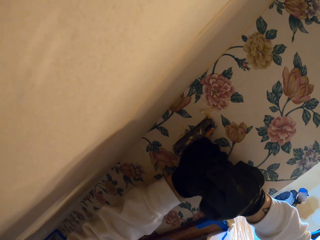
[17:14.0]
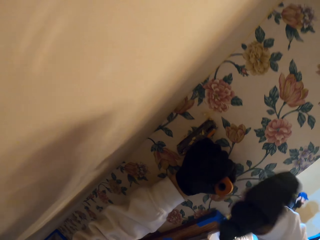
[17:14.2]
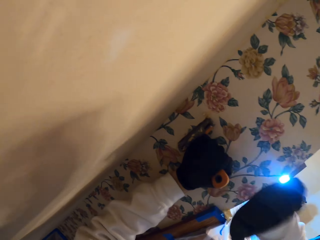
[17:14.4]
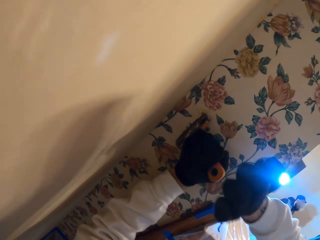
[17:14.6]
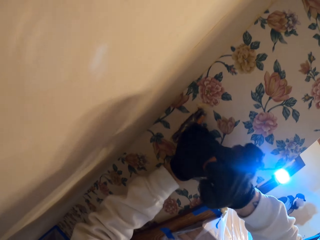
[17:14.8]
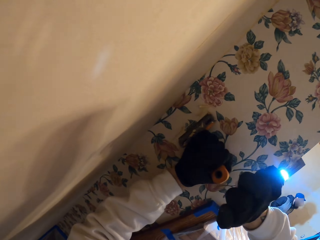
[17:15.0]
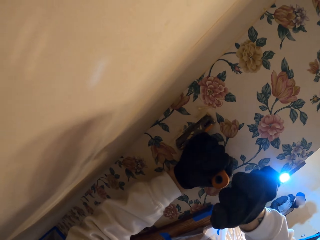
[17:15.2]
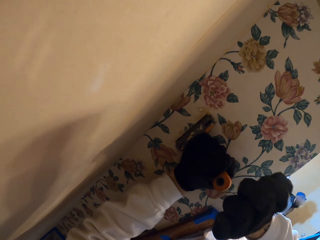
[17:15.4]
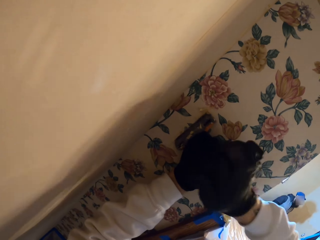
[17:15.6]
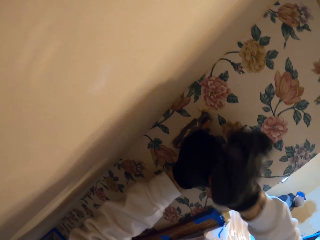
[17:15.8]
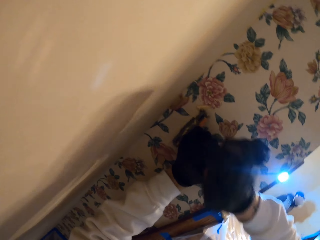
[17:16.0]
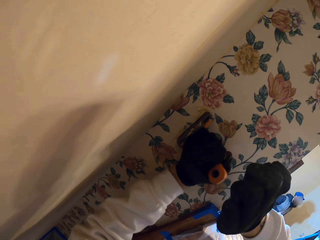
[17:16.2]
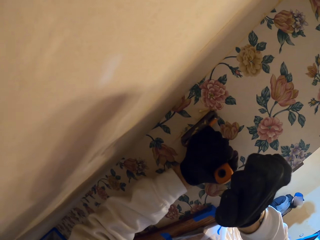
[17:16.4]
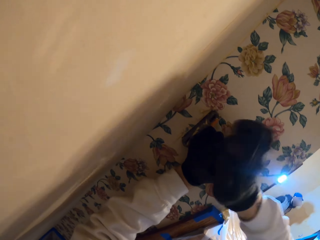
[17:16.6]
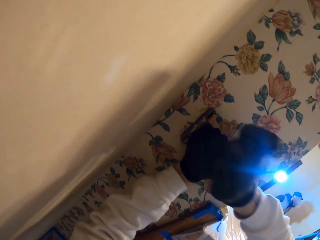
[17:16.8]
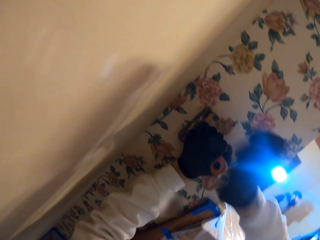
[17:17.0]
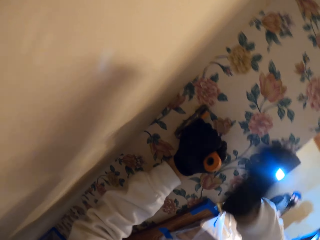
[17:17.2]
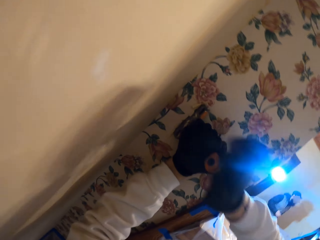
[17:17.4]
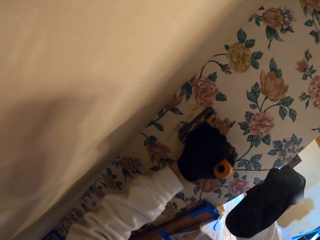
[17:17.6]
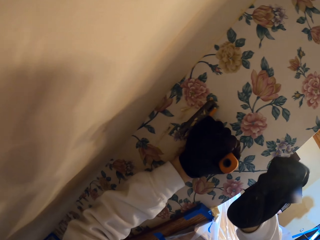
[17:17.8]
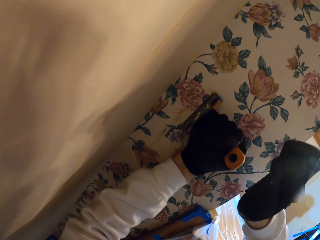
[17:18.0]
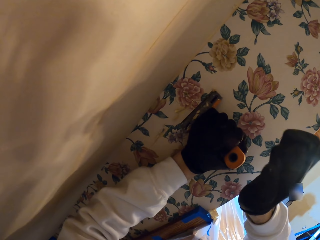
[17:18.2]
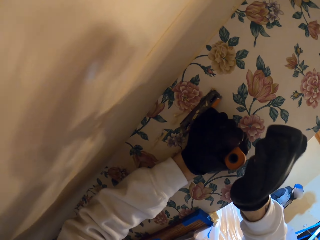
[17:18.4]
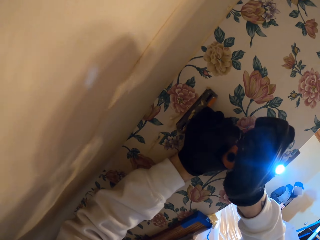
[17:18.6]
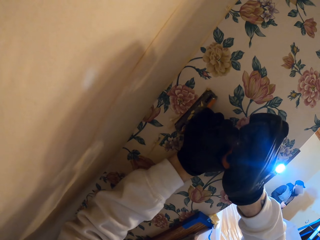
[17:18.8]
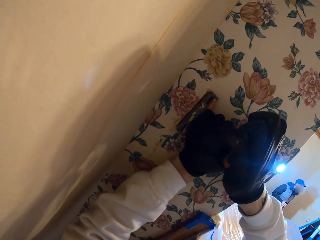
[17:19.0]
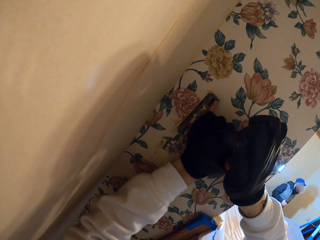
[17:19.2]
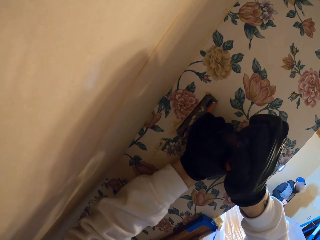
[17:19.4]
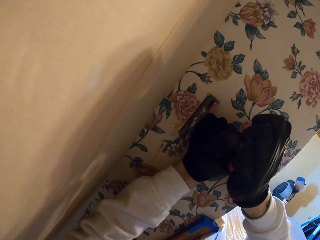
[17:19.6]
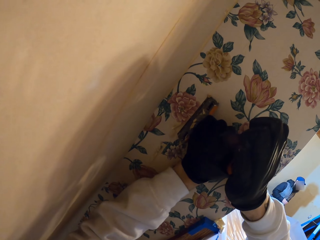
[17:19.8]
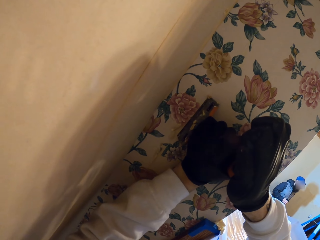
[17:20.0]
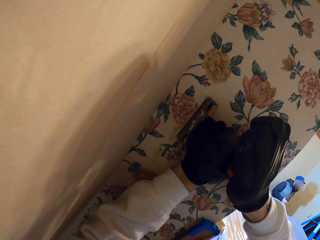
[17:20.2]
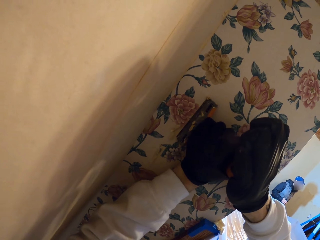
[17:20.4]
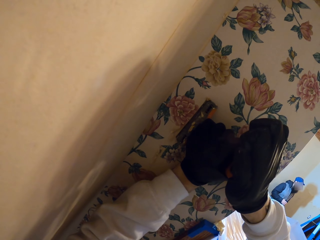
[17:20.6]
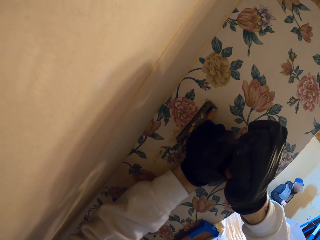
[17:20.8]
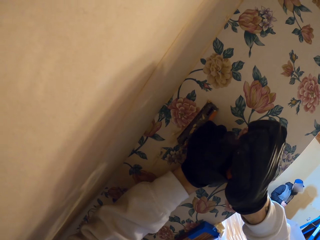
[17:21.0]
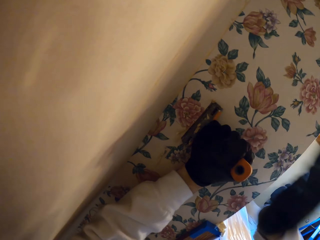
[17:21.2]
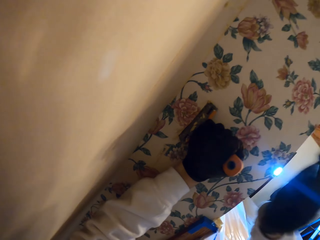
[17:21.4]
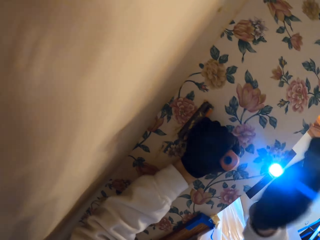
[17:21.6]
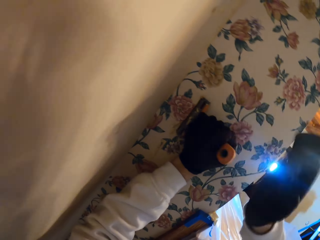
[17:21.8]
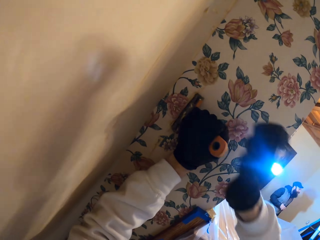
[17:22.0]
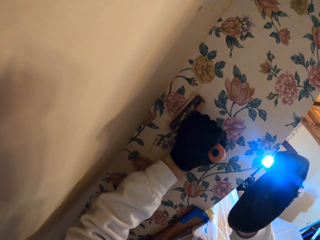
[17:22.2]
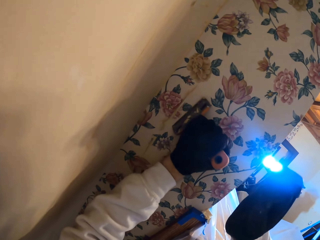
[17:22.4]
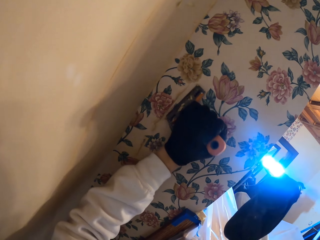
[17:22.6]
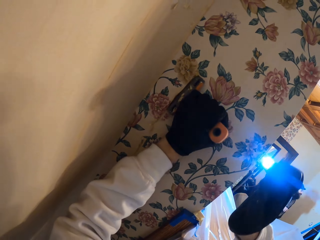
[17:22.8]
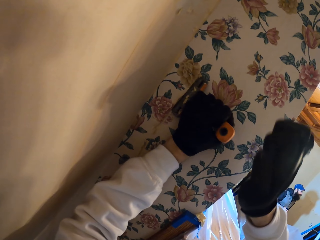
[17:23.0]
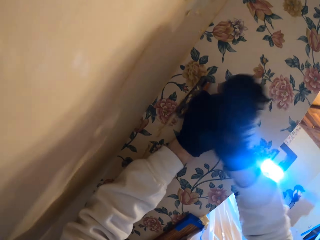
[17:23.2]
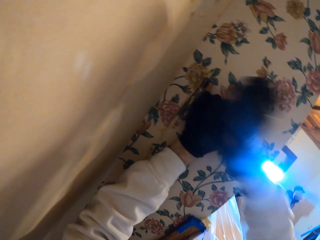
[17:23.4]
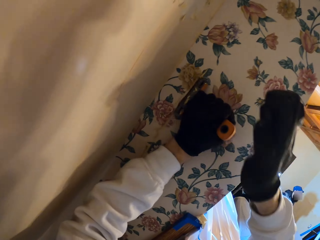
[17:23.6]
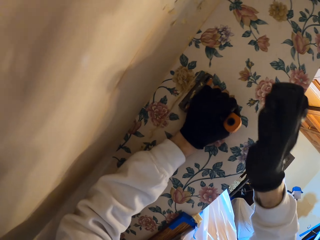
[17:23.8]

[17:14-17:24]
The camera wearer hammers the scraper with his right hand.

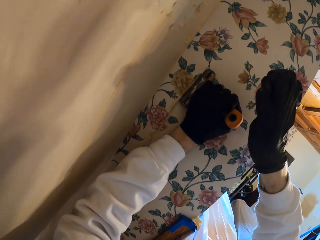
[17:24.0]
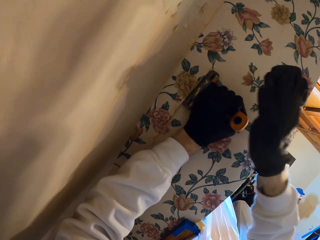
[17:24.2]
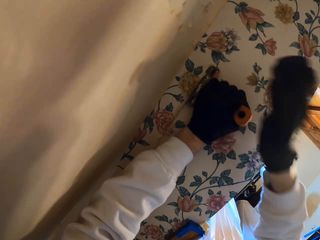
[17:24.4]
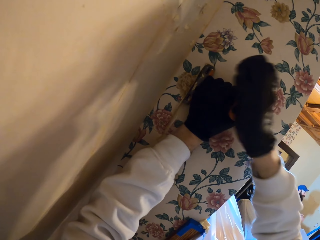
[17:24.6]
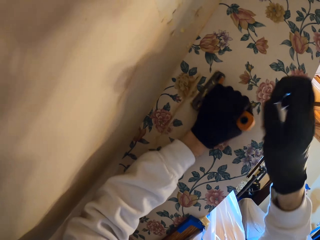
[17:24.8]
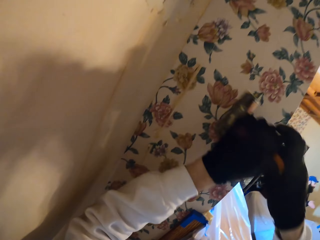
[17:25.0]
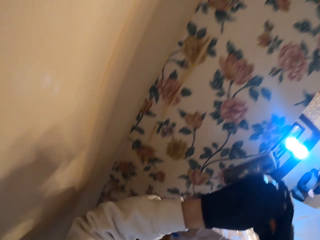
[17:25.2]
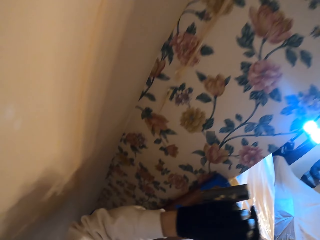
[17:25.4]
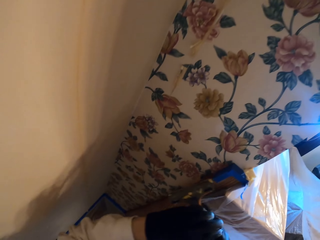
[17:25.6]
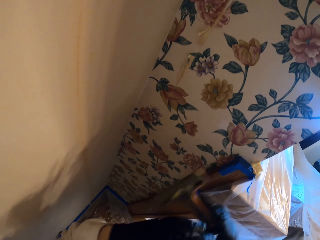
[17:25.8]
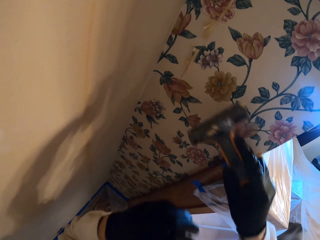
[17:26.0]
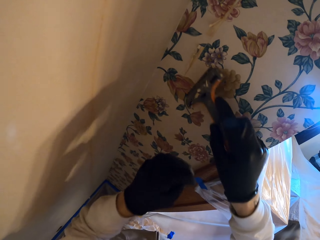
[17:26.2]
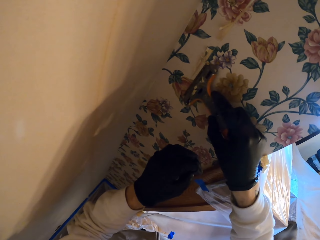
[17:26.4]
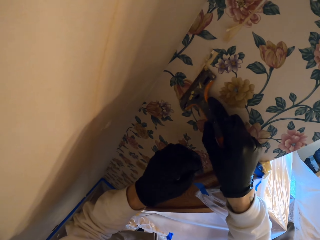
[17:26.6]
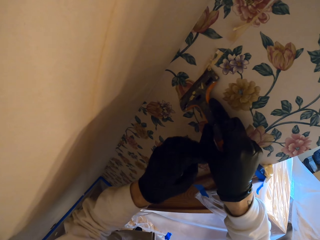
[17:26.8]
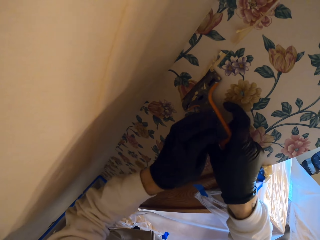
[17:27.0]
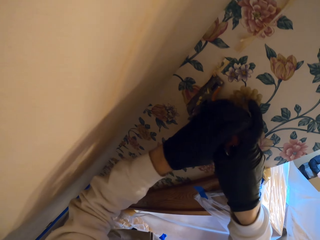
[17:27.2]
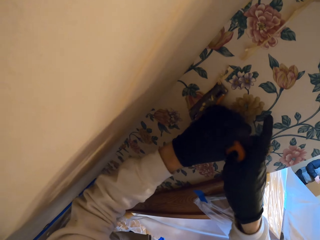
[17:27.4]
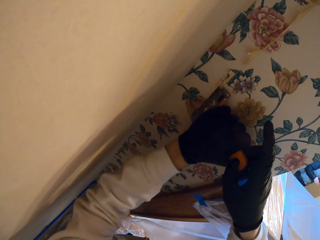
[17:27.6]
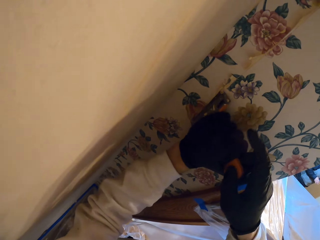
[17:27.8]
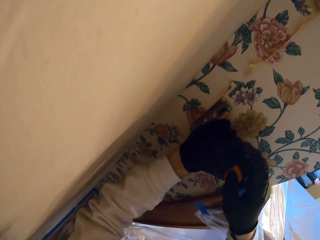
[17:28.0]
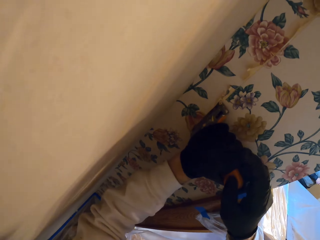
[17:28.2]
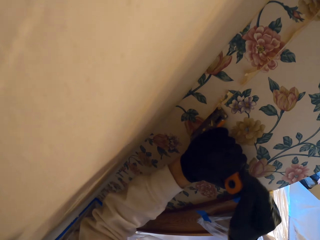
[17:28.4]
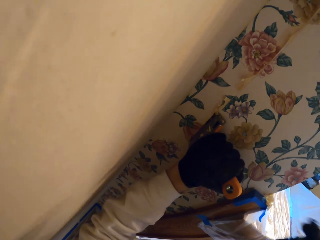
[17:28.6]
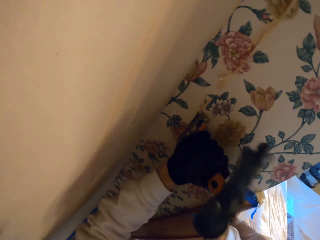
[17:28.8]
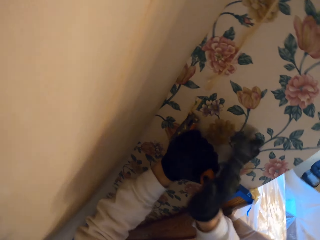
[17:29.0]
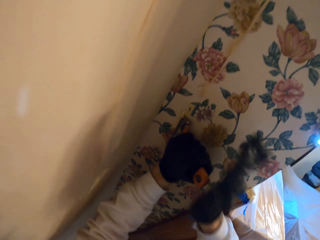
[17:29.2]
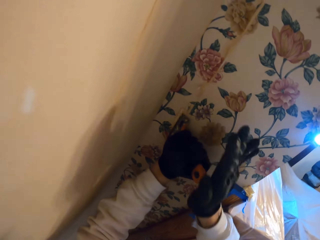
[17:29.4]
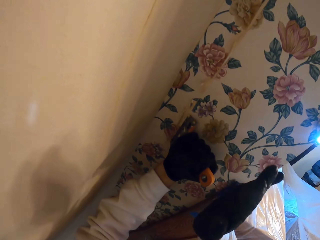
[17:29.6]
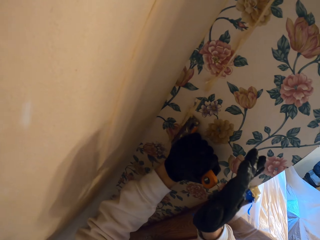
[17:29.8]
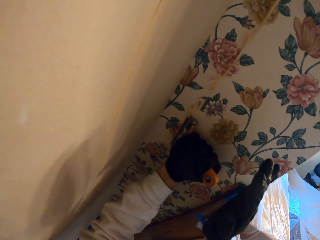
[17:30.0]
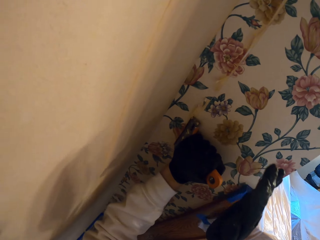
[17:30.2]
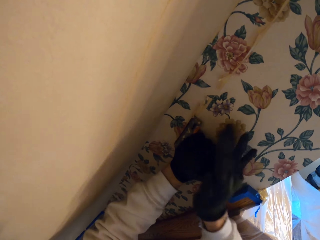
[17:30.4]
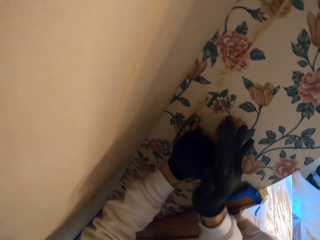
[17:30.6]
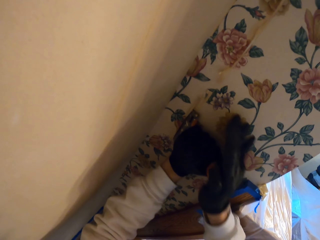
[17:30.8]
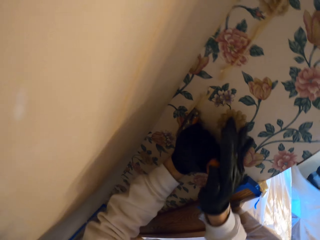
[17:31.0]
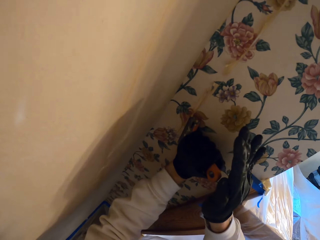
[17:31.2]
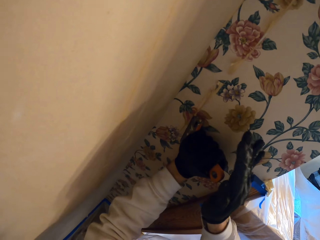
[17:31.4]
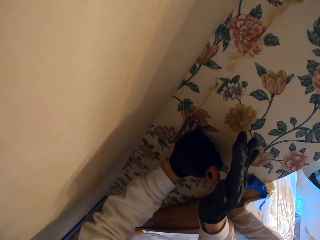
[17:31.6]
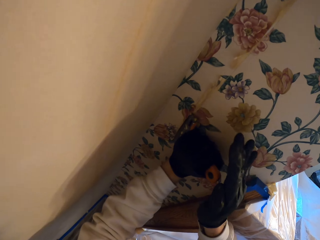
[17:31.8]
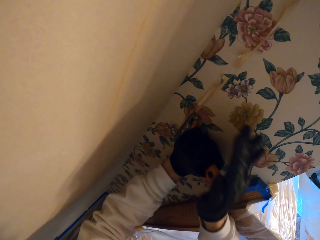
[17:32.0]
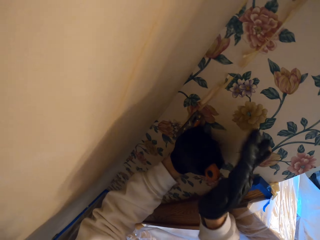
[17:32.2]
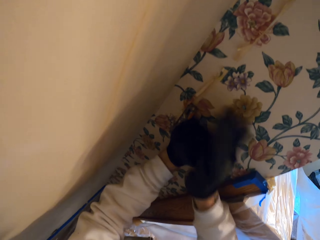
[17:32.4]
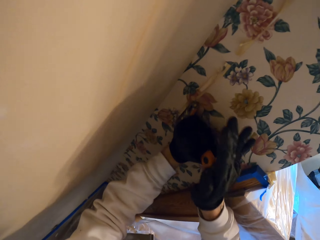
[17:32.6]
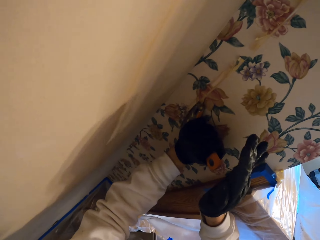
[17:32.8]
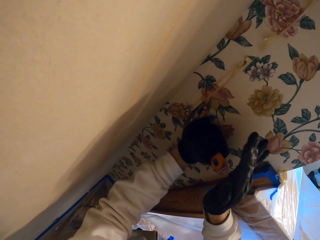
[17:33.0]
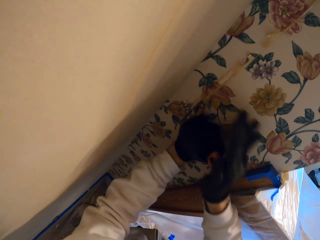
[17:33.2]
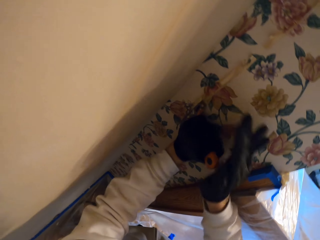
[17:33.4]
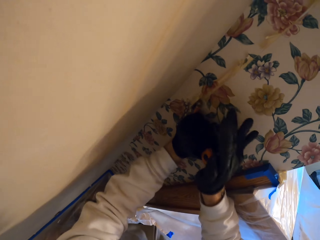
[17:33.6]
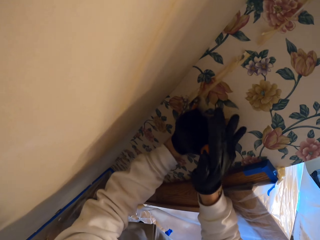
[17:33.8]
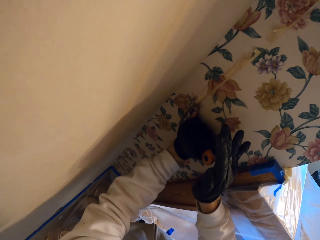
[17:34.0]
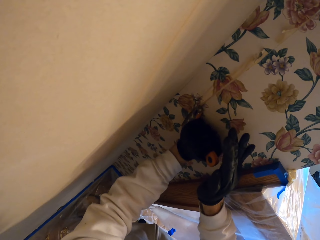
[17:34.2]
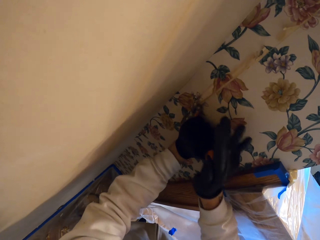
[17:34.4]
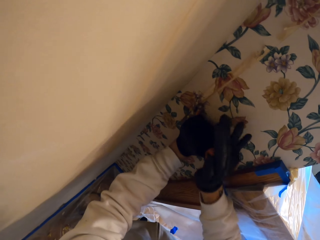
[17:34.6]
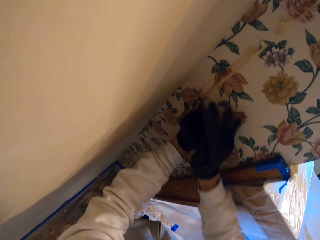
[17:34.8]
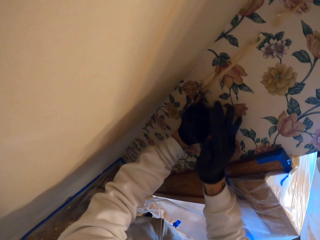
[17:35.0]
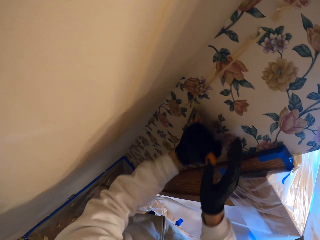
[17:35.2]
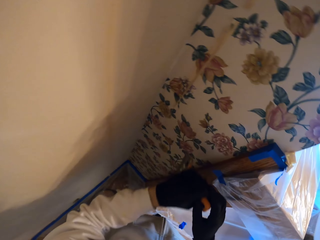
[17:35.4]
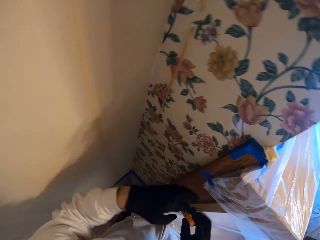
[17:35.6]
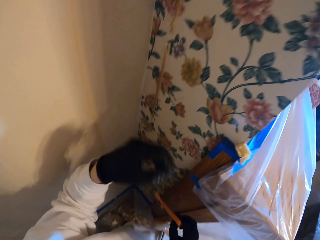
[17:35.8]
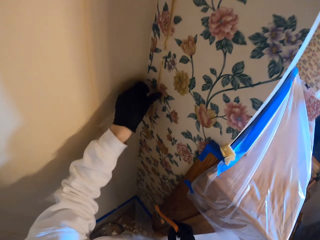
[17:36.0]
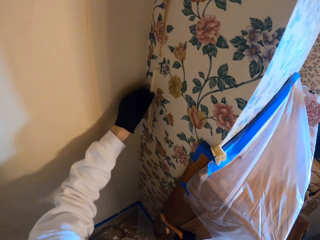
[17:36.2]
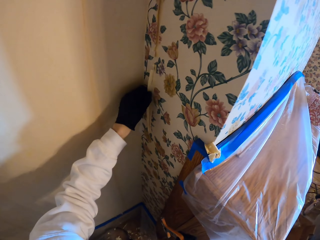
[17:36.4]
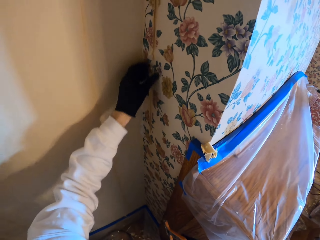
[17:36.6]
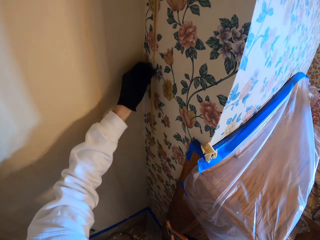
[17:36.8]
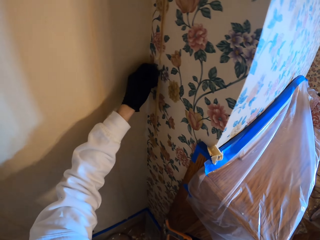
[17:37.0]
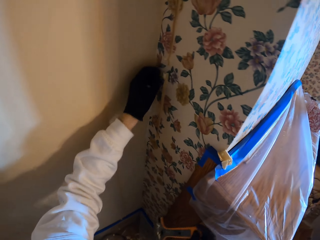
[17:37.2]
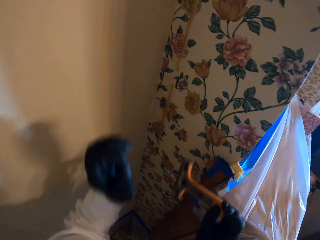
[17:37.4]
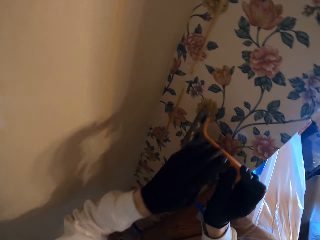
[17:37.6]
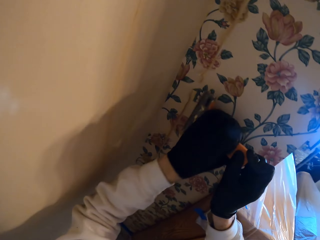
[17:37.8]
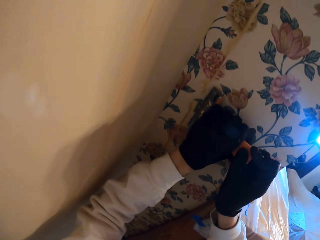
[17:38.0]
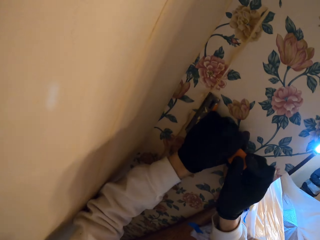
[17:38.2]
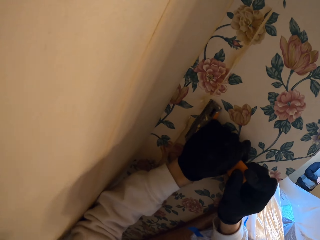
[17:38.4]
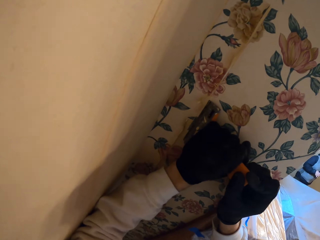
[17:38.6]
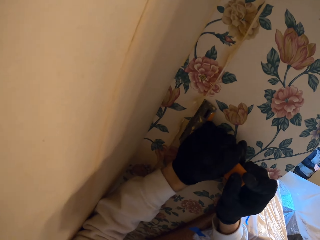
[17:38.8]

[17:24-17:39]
The camera wearer holds the scraper with both hands. He hammers the scraper with his right hand. He removes the wallpaper with his left hand.
